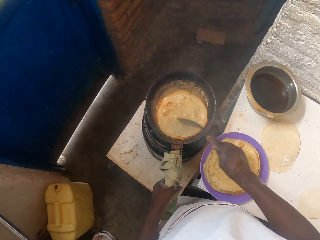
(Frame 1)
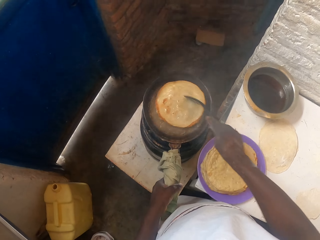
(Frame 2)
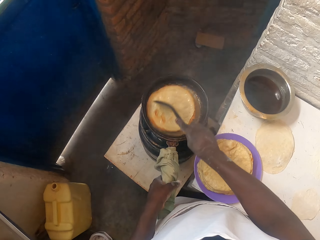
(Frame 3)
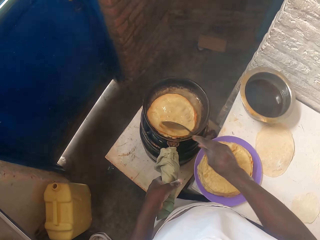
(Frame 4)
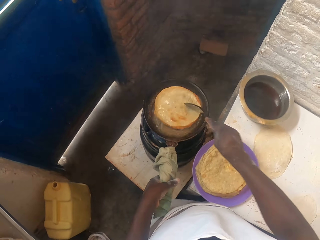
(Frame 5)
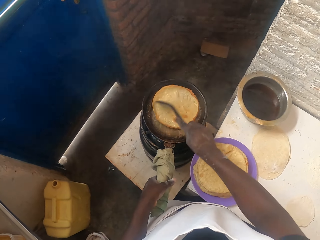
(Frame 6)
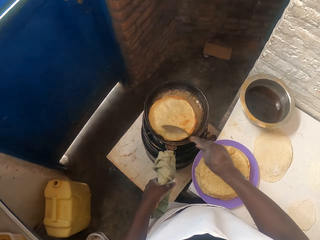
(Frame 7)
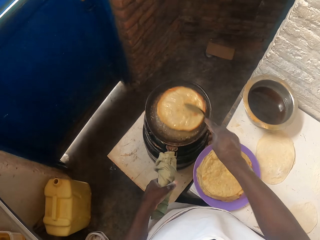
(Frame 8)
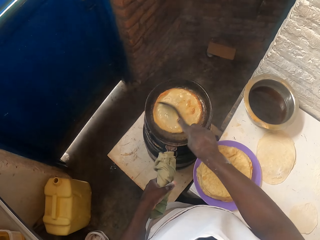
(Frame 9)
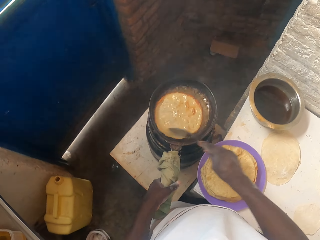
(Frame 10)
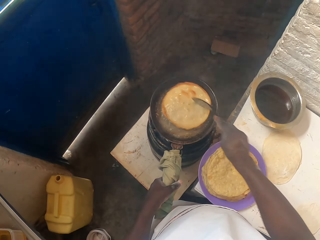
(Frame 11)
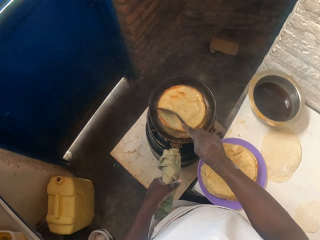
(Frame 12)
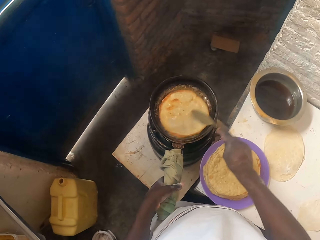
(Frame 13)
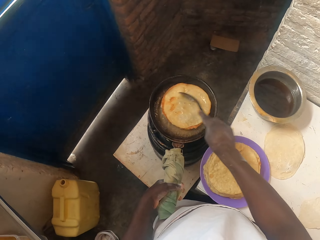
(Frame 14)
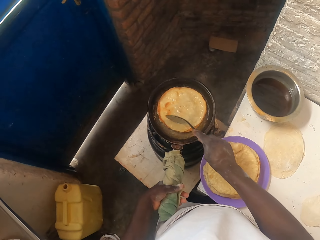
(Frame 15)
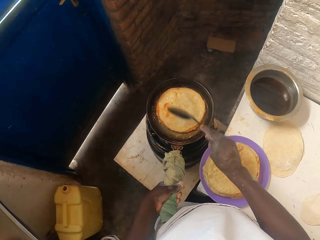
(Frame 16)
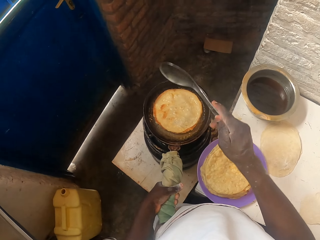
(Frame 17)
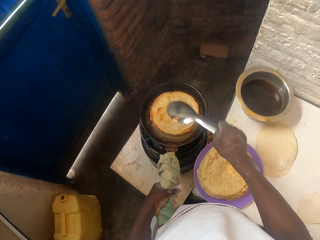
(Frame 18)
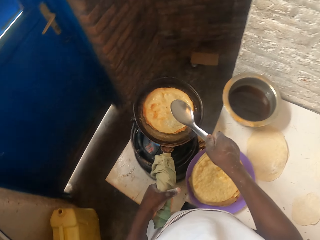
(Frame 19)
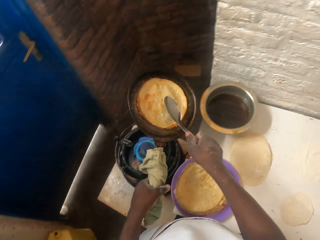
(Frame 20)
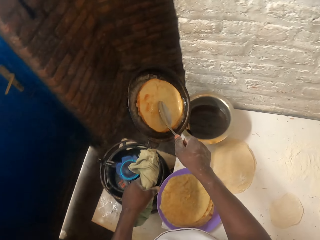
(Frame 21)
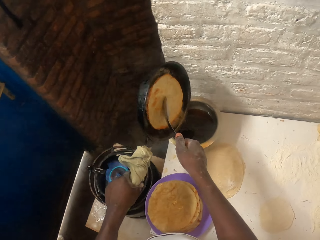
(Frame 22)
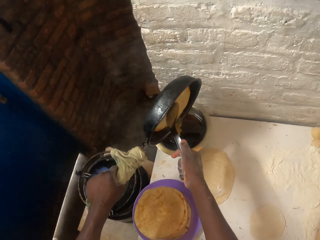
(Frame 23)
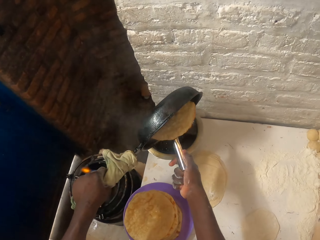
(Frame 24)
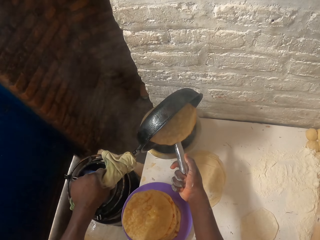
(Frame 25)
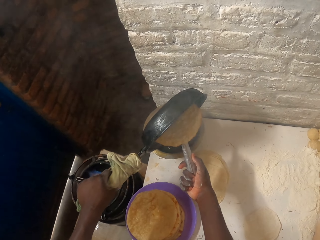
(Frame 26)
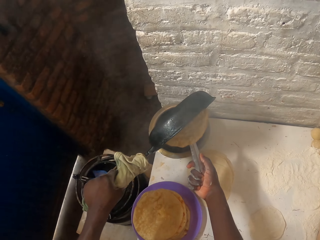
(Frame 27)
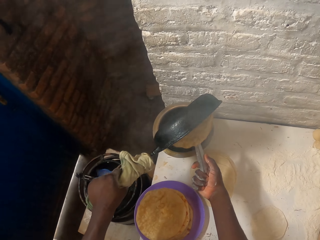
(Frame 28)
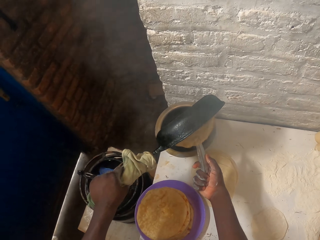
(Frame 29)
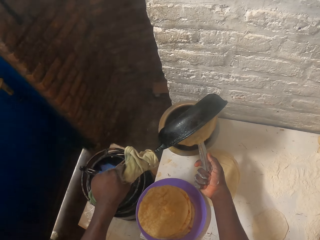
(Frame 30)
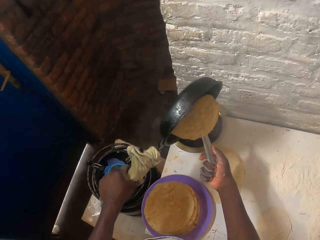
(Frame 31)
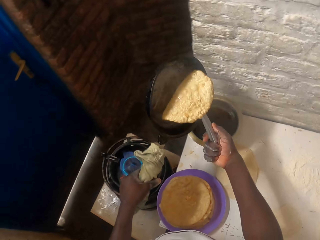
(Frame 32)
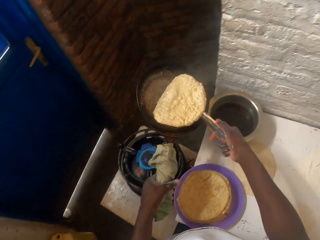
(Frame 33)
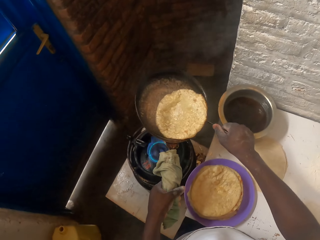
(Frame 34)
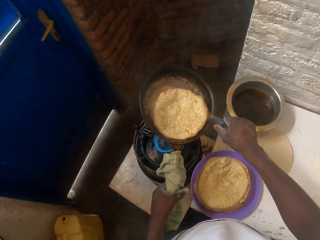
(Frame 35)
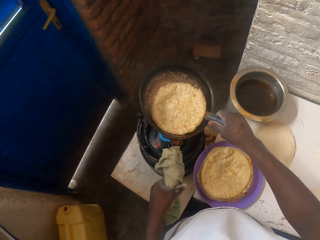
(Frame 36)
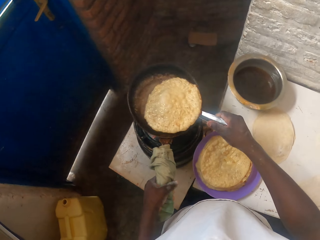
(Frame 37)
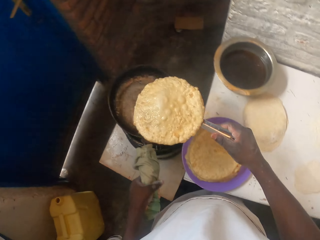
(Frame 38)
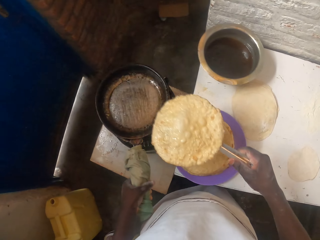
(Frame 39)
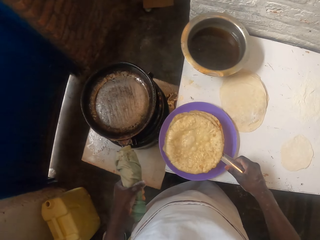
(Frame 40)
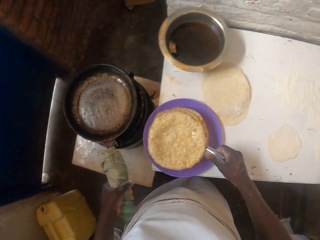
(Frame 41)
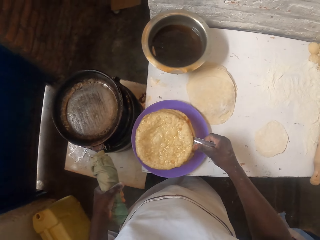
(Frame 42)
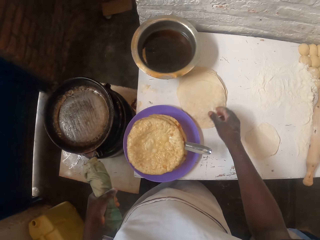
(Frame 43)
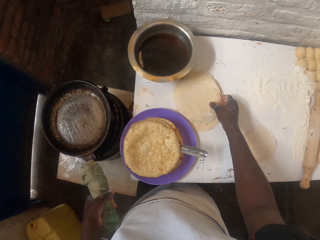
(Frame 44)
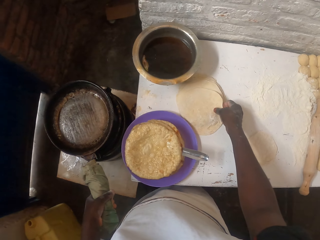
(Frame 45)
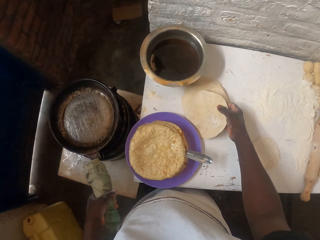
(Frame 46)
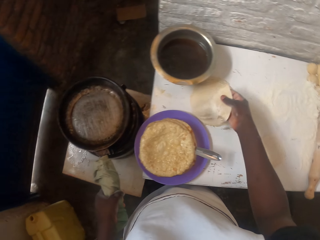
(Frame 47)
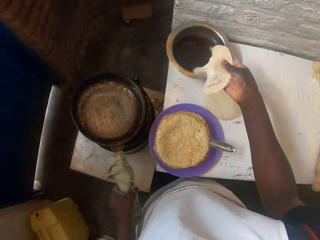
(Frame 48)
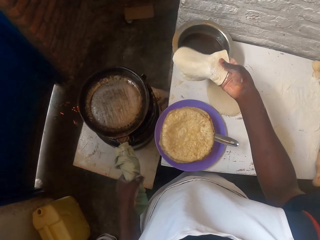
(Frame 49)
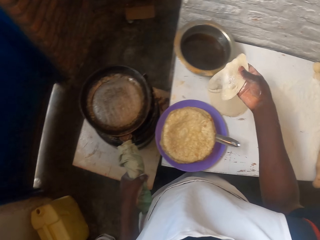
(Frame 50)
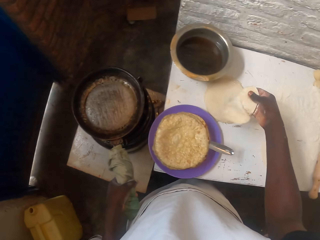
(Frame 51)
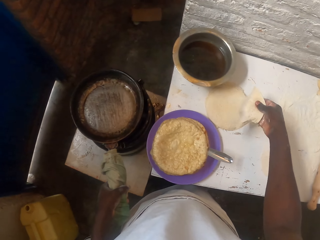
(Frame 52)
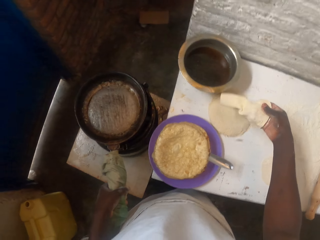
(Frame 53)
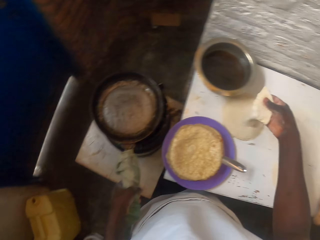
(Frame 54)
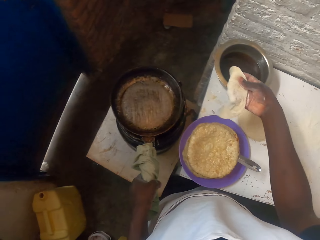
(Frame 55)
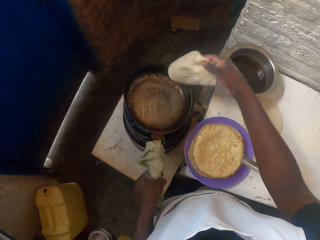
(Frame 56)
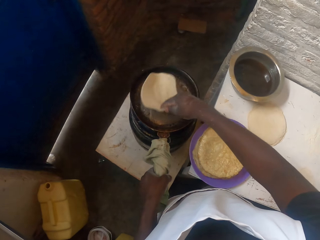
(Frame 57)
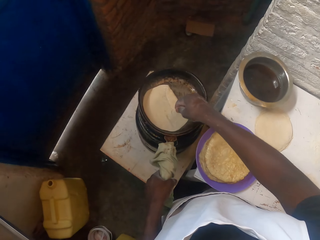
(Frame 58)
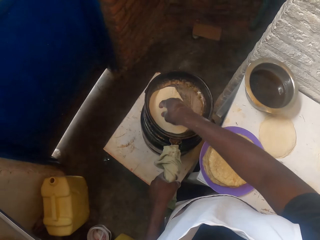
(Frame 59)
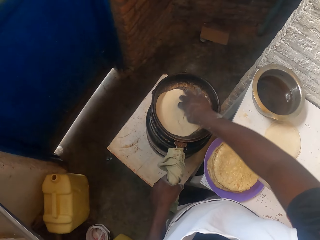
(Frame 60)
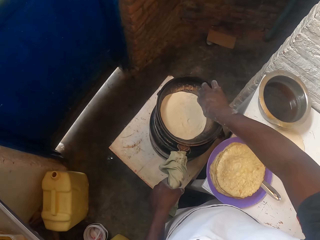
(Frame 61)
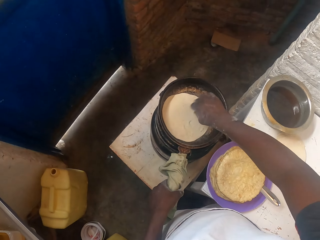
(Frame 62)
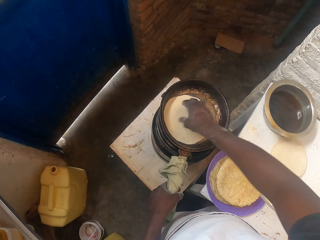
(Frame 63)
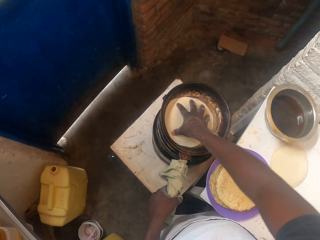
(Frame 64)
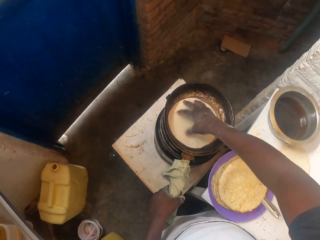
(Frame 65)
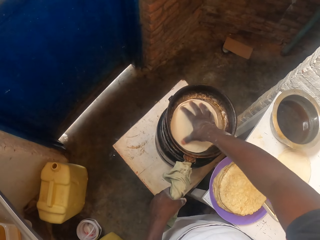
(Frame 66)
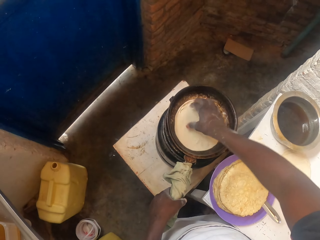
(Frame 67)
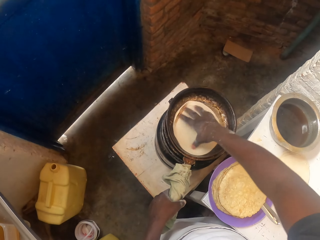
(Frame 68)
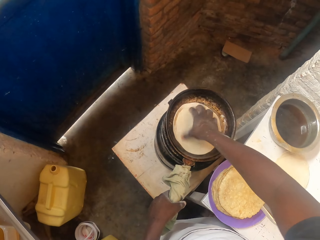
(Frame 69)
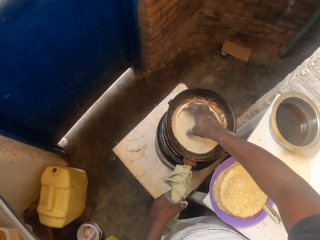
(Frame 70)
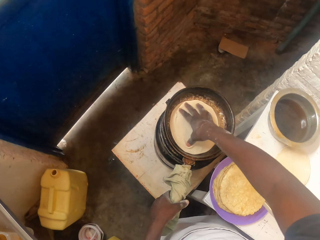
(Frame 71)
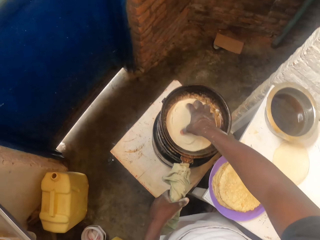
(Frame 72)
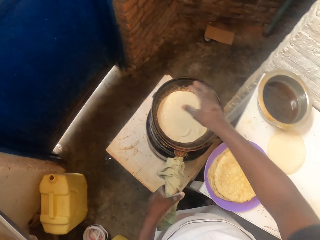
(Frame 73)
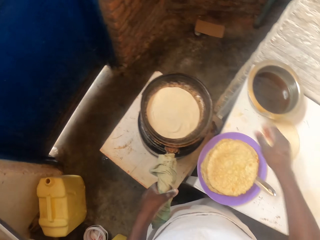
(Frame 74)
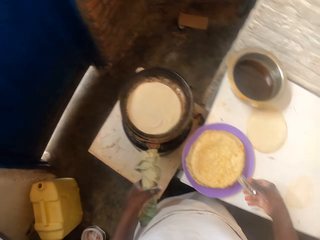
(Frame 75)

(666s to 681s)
The camera wearer rotates the flat bread with a spoon on the pan. They pour out oil from the pan. They remove the flat bread on the pan. They put the flat bread on the plate. They pick a dough on the table. They put the dough to the pan. They spread the dough to the pan.

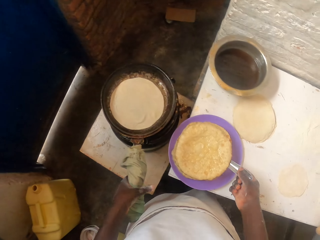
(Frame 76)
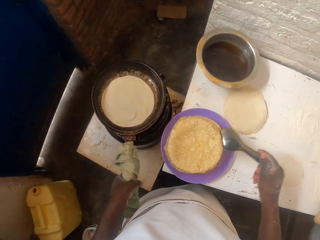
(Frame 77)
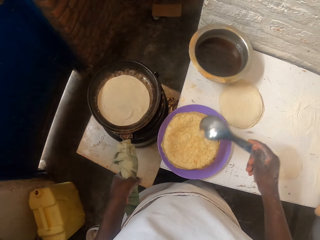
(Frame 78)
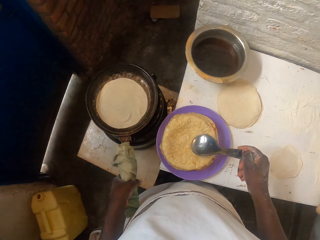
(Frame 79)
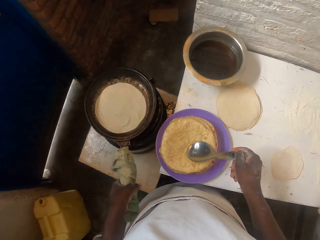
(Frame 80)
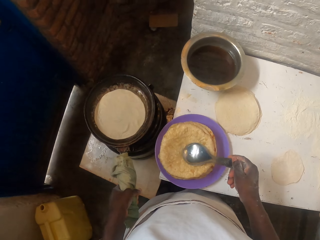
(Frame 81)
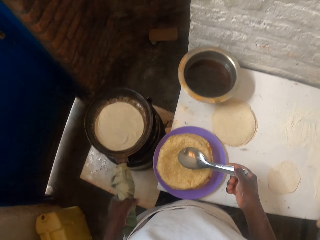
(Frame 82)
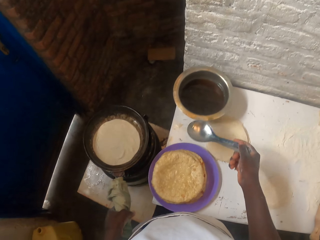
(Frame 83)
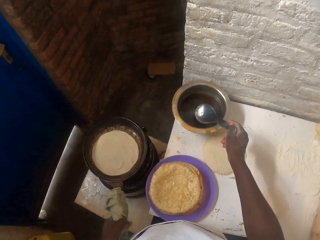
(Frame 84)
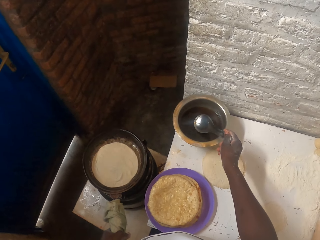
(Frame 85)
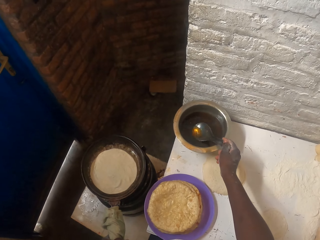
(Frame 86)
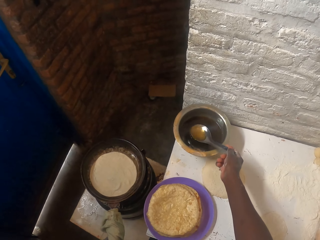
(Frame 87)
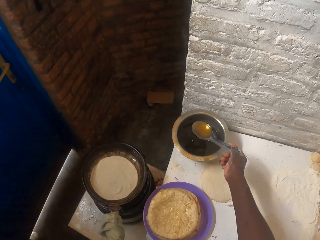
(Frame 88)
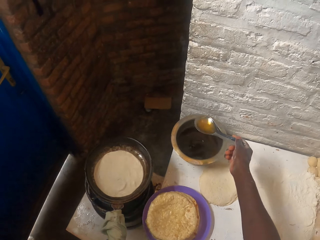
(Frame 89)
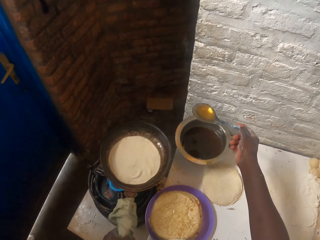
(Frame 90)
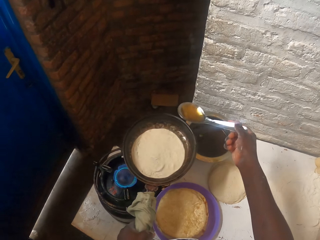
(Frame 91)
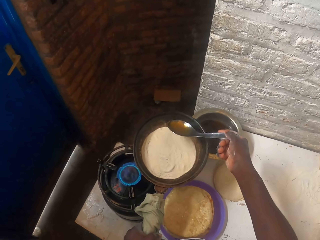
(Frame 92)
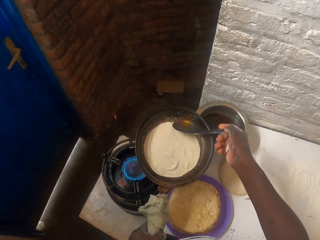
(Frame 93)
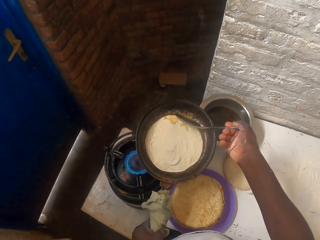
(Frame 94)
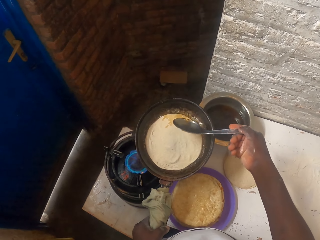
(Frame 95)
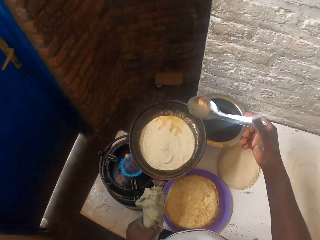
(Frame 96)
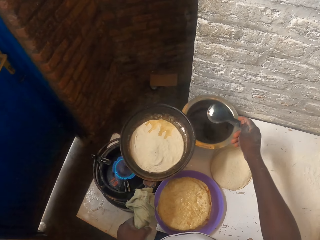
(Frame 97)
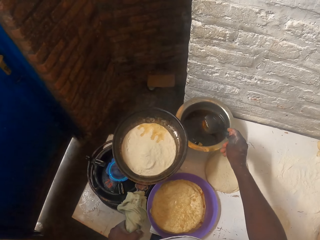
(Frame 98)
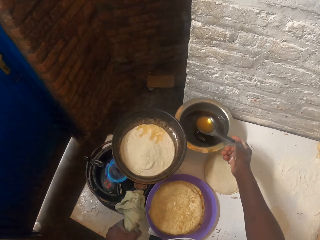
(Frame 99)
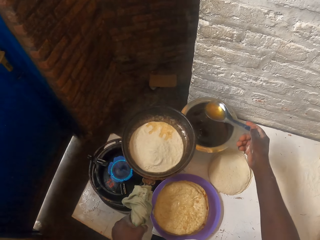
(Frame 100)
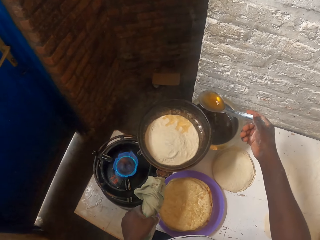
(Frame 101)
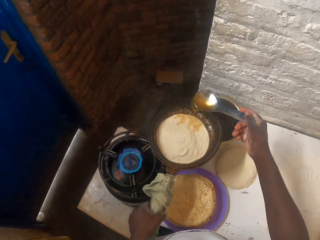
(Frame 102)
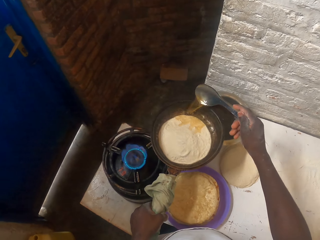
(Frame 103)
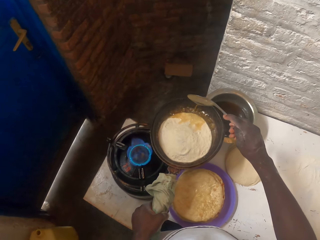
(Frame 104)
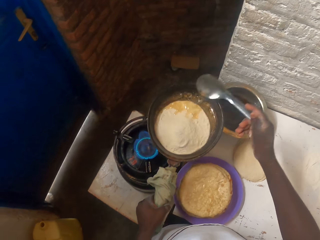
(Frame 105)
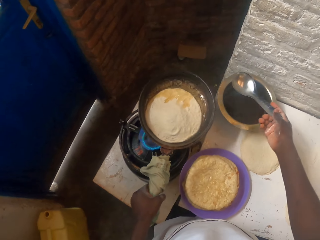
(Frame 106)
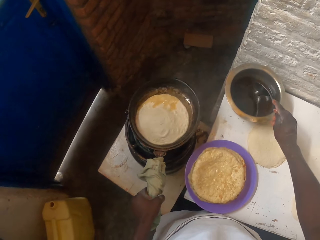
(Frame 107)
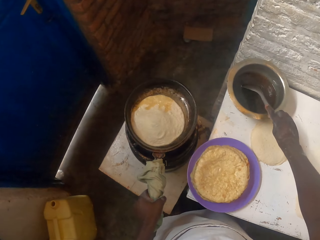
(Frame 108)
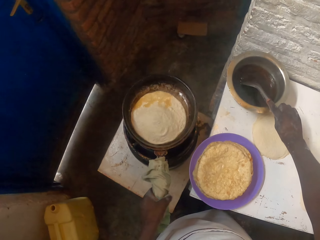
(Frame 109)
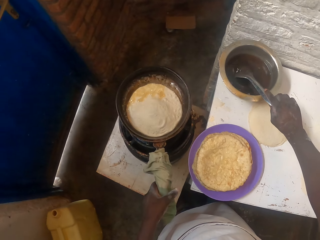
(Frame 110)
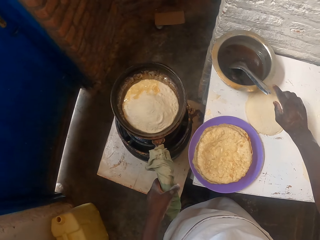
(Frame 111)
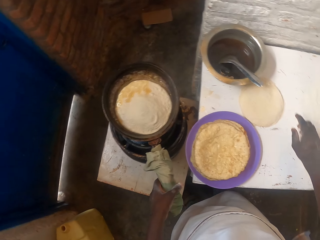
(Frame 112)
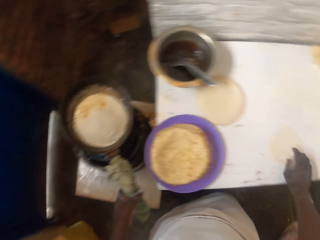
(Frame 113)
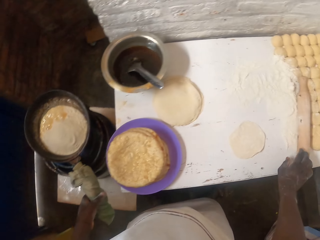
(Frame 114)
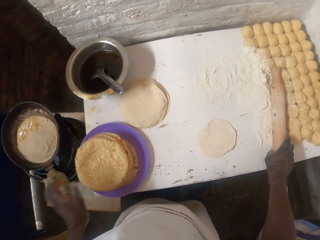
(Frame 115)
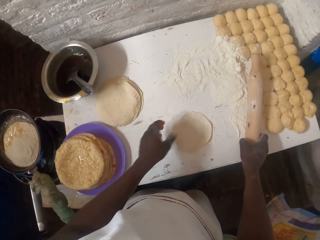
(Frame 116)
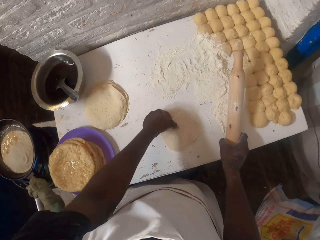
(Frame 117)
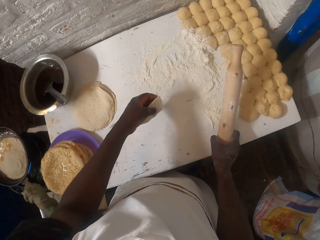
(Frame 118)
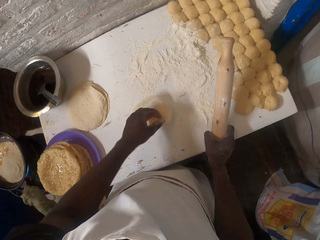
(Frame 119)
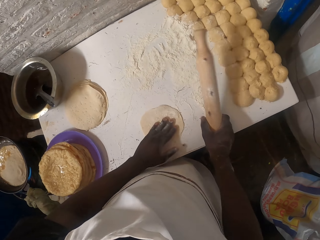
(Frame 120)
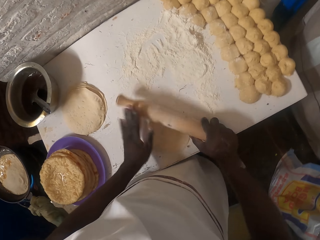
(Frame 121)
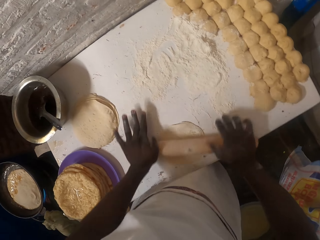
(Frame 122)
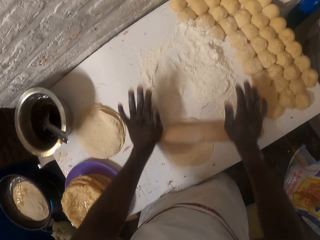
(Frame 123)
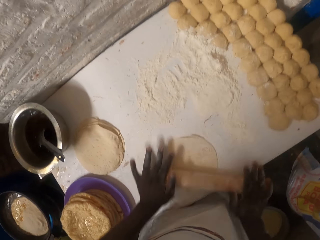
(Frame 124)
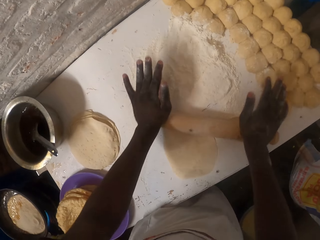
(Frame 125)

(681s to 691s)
The camera wearer picks up a spoon. They dip the spoon in the oil. They pour cooking oil to the flat bread on the pan. They scoop oil with the spoon. They pour oil to the flat bread on the pan. They put the spoon in the cooking pot with oil. They pick up a rolling pin and turn the dough on the table.
